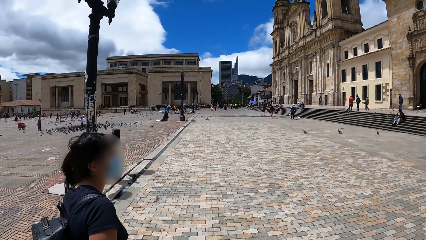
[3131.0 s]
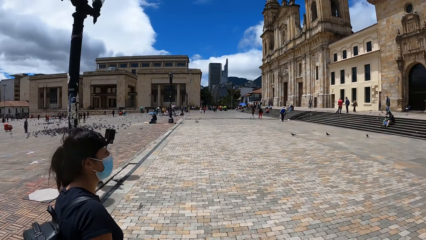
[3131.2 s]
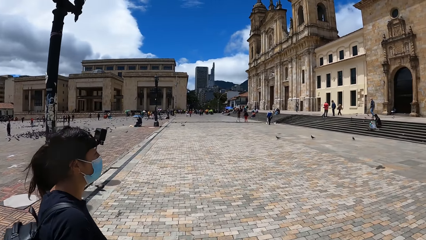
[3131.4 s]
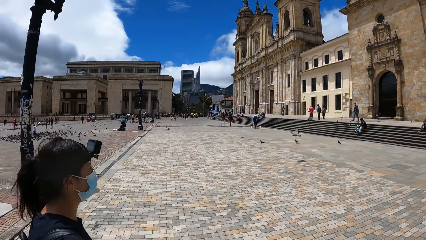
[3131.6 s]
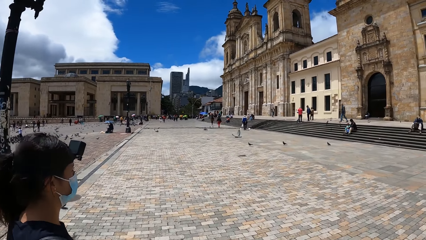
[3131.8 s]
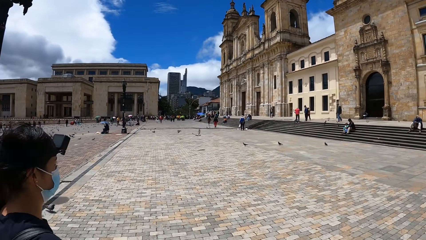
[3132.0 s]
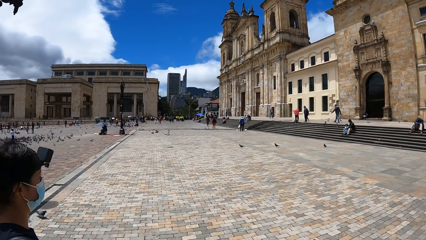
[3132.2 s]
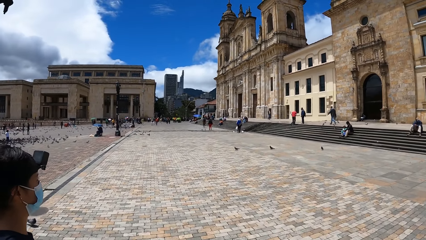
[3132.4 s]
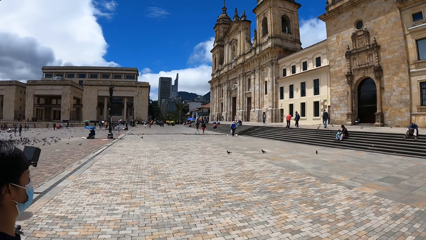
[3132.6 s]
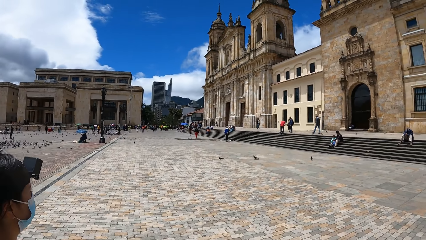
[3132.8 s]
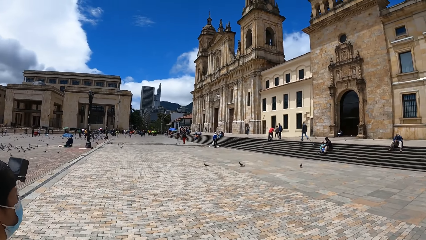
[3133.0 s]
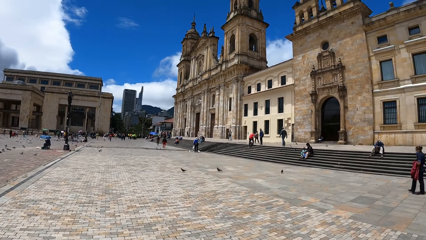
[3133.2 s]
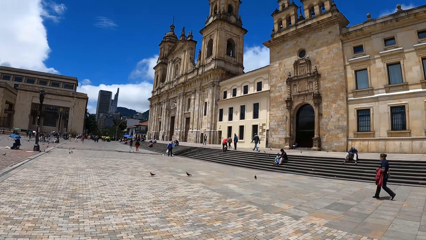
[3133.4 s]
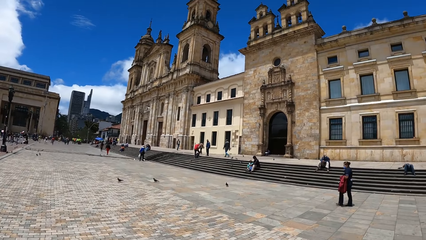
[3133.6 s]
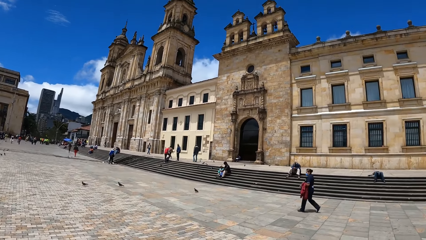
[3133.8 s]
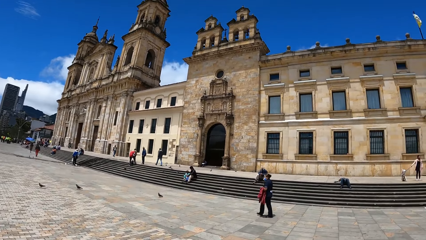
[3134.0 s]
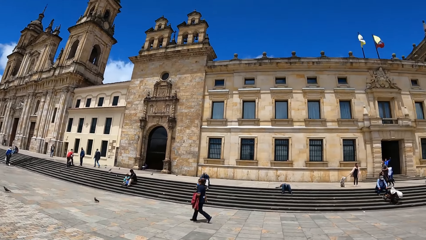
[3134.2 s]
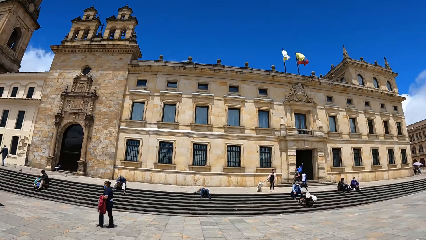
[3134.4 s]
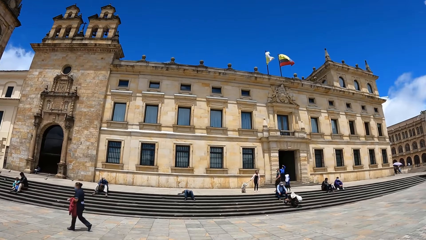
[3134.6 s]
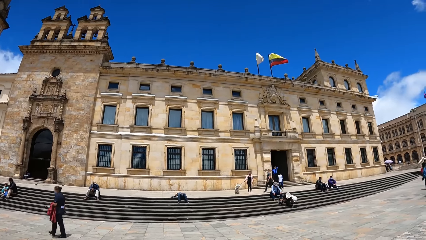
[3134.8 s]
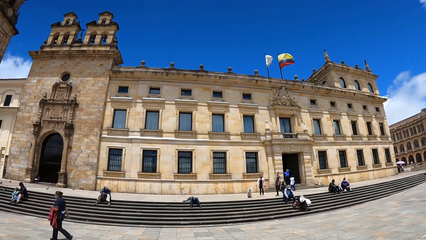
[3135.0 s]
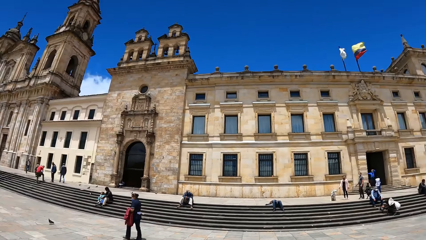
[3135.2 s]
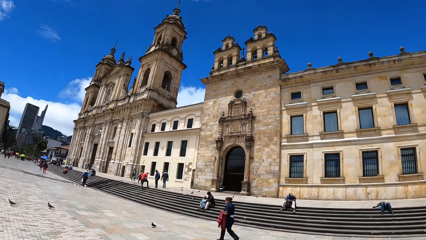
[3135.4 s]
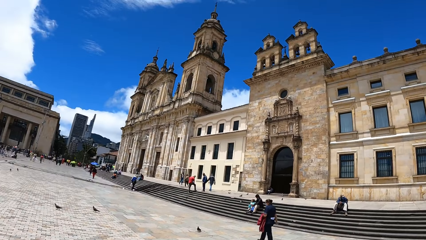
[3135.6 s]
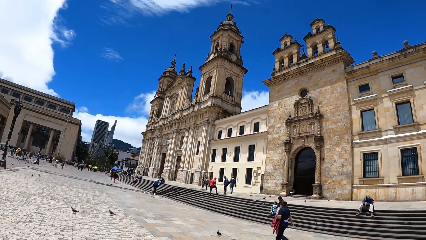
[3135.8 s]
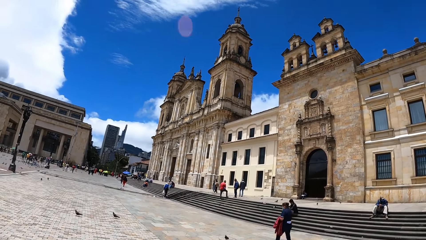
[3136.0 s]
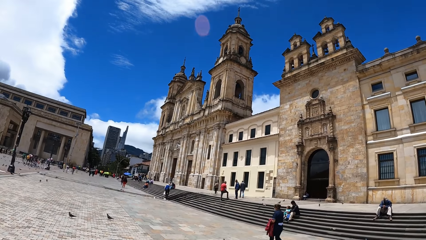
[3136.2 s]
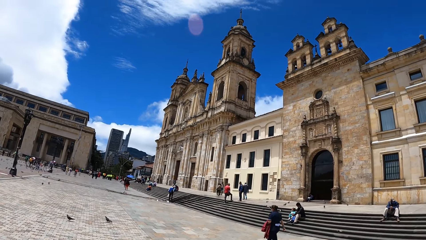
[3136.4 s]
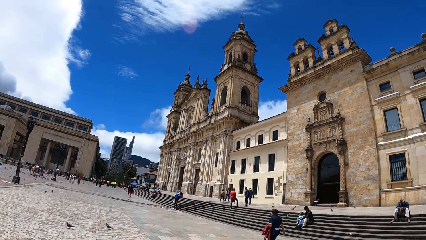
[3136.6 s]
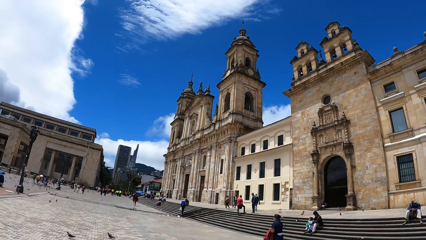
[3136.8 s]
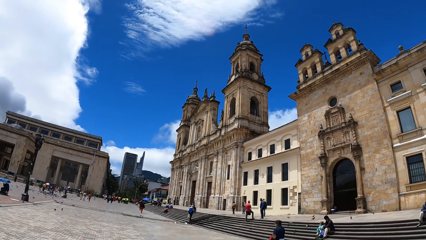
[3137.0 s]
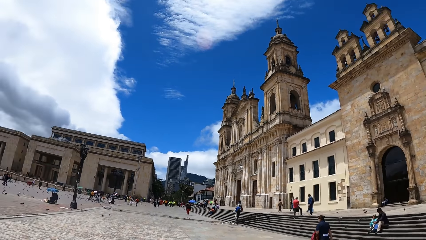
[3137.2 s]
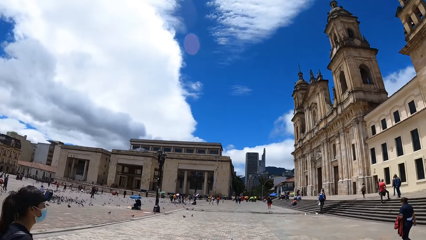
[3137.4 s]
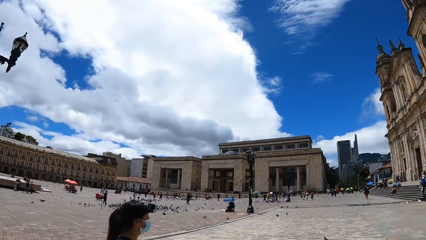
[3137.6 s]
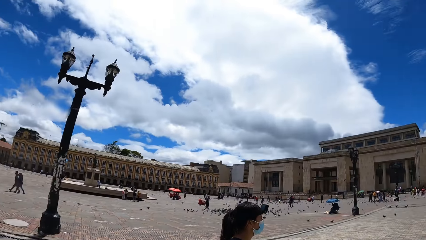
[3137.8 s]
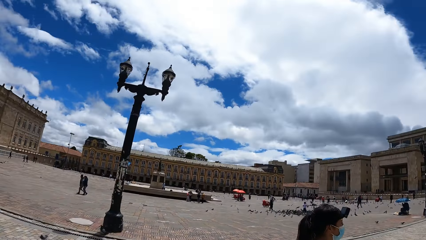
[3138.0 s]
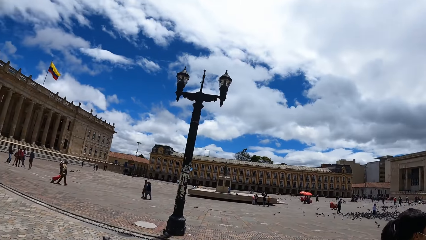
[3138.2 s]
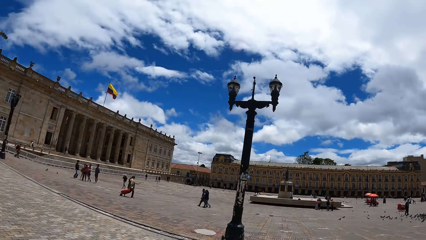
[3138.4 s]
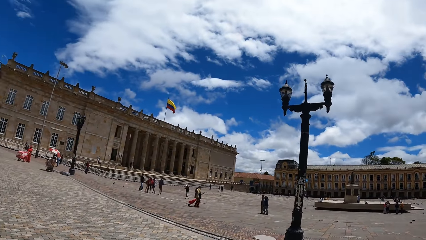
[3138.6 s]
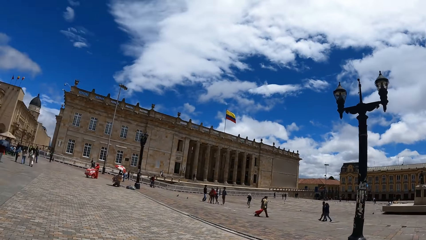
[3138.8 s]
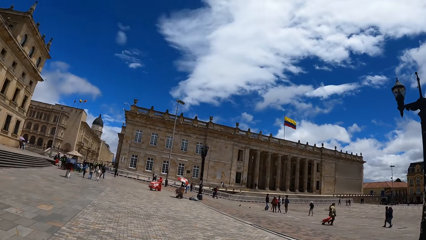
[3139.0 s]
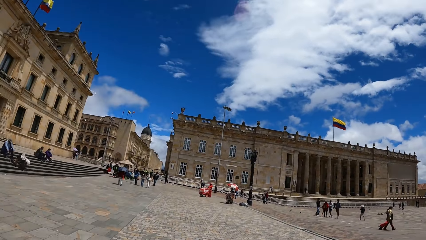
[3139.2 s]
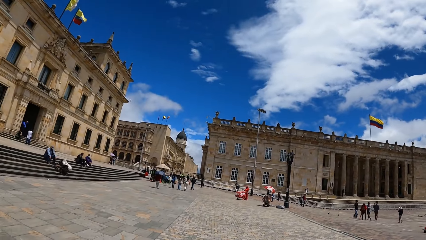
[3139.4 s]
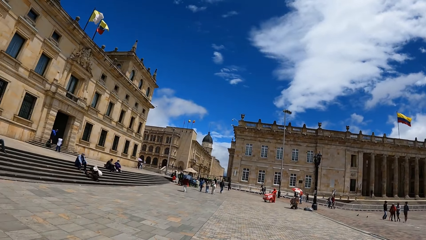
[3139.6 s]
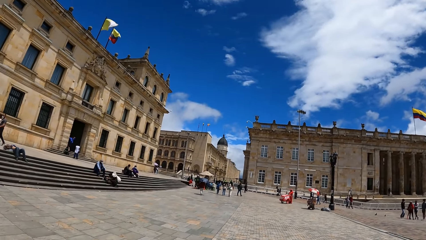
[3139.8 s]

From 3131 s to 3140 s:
The camera wearer looks around.

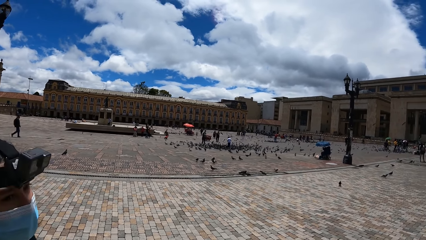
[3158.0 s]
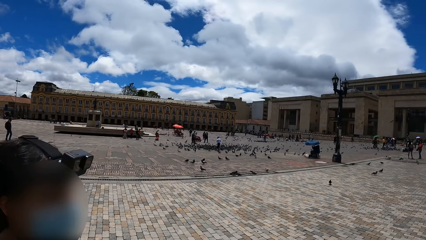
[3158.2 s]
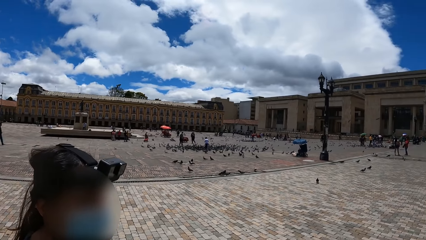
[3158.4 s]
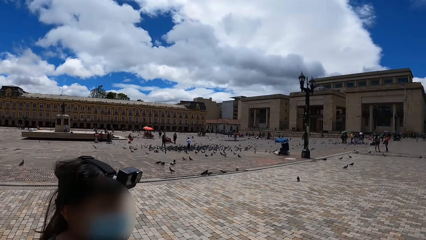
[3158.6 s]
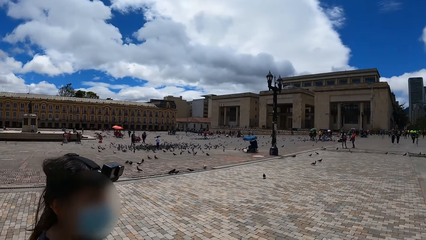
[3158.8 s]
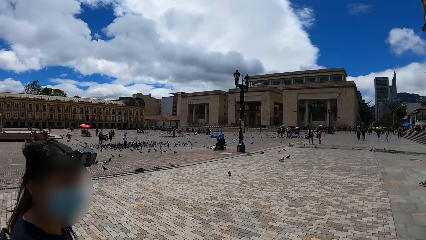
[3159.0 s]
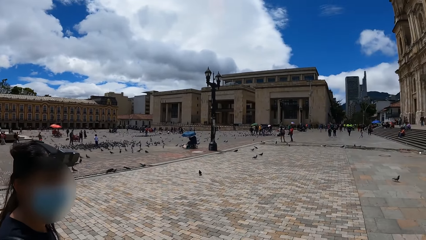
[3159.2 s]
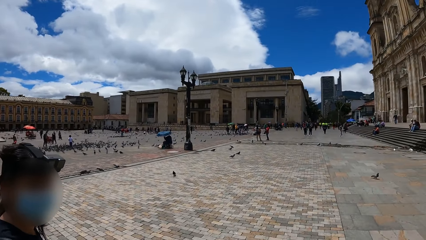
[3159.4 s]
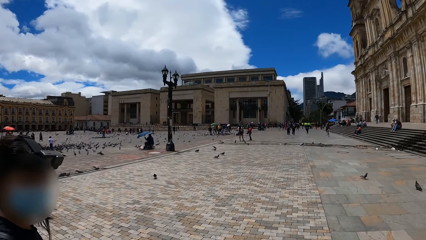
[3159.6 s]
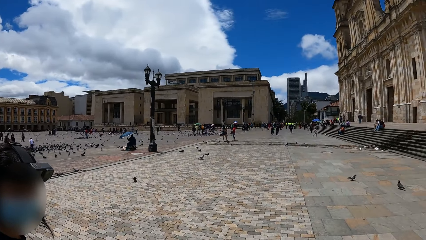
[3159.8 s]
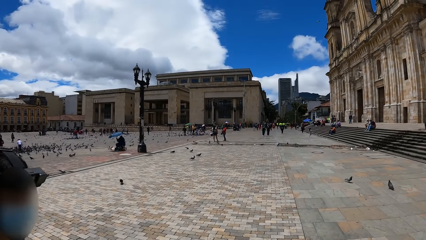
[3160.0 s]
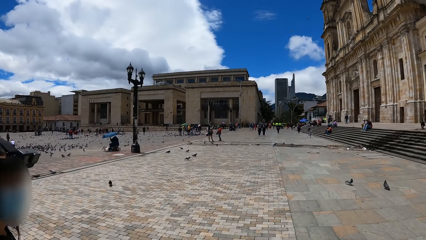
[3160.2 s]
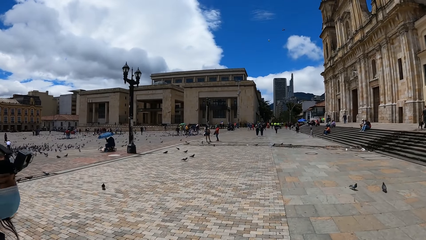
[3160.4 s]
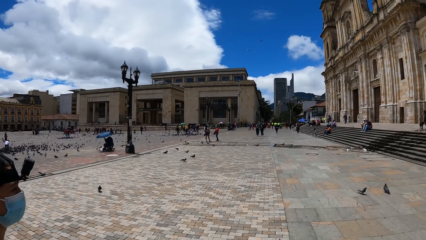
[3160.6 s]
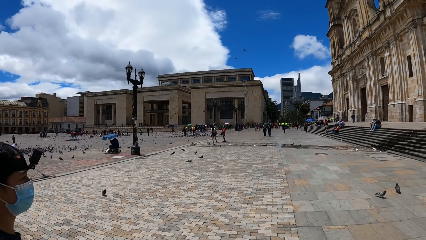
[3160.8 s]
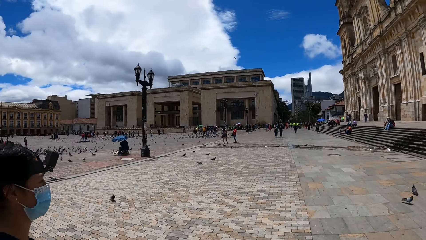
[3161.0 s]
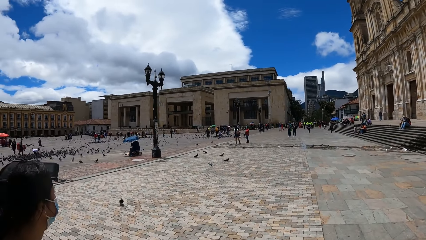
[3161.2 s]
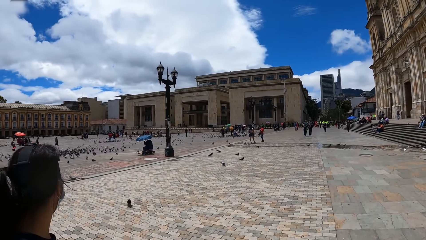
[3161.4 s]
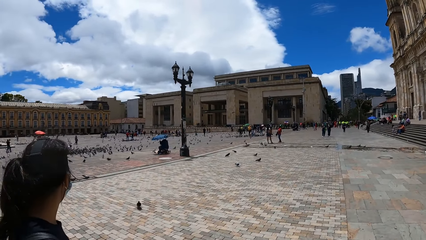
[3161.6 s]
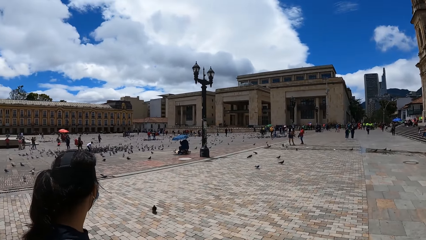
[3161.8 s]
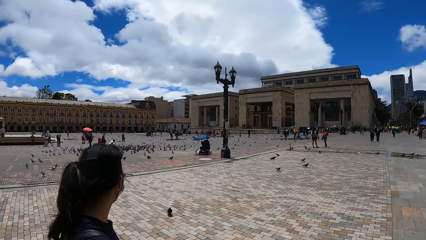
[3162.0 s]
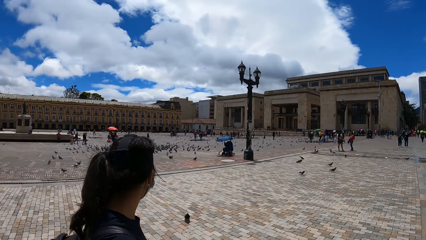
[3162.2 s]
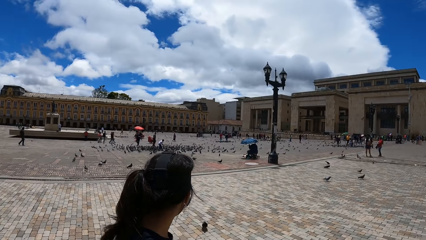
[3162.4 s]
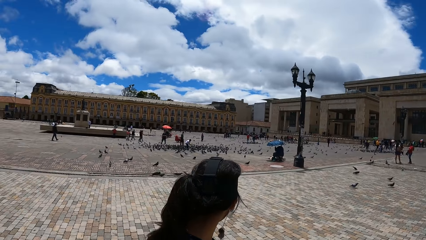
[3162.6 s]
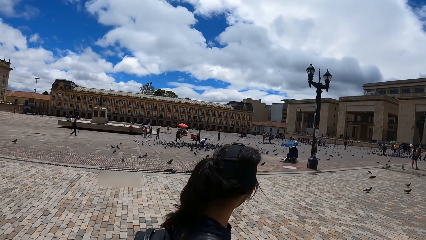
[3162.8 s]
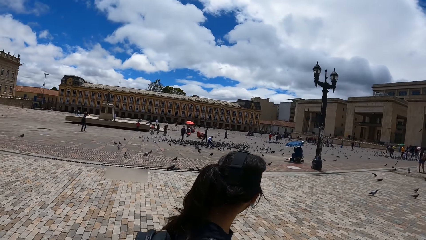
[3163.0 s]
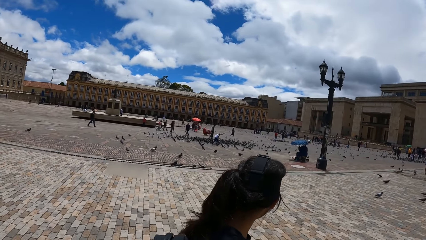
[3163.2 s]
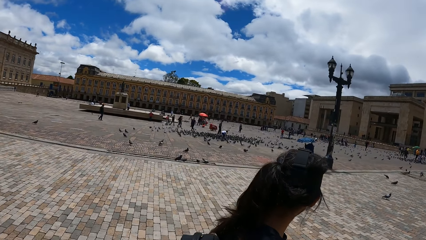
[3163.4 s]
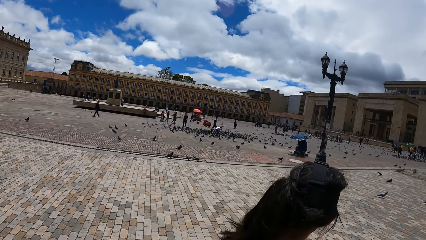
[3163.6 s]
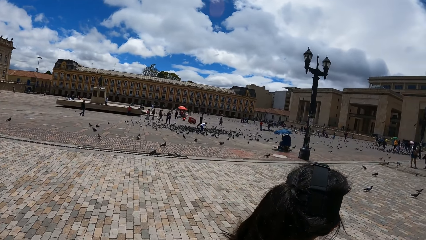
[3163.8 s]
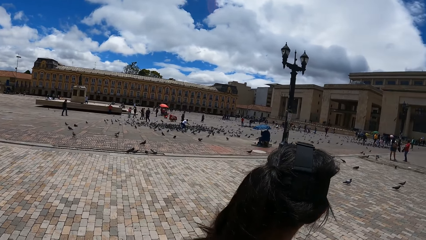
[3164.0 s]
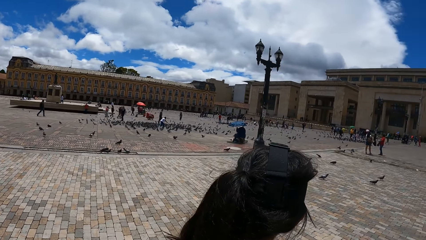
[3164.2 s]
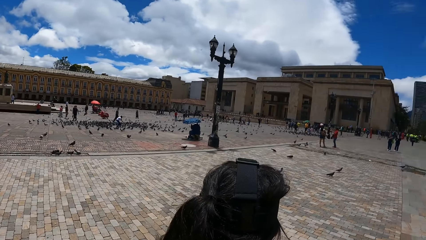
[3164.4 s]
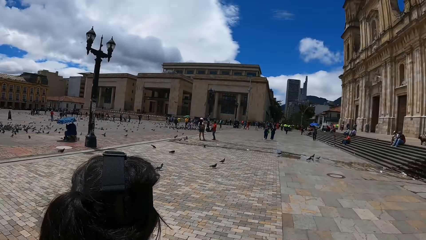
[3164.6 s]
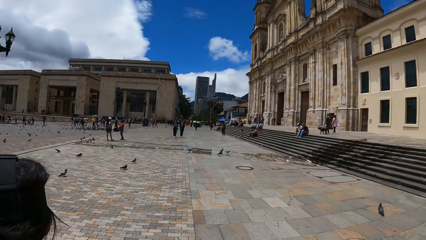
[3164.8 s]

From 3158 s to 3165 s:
The camera wearer walks around.
